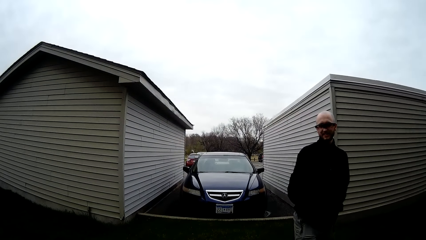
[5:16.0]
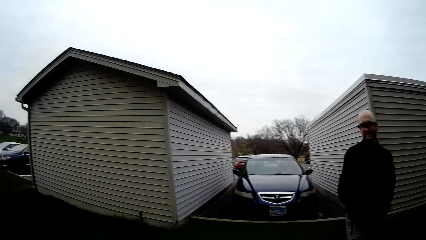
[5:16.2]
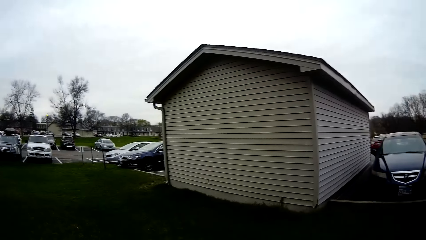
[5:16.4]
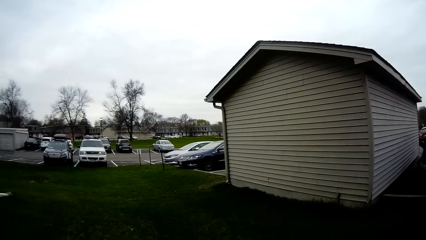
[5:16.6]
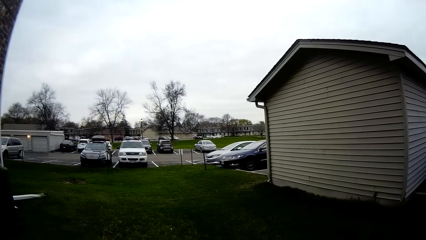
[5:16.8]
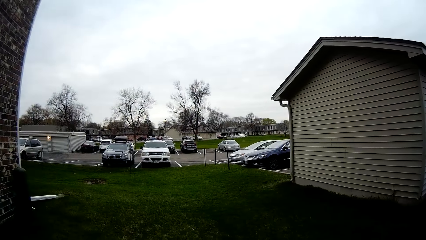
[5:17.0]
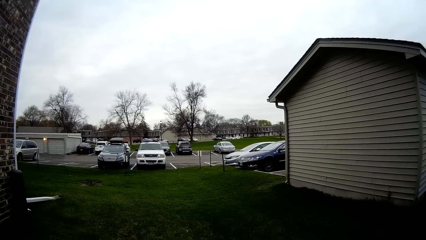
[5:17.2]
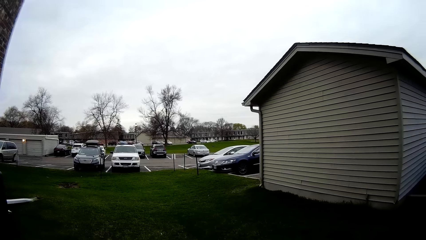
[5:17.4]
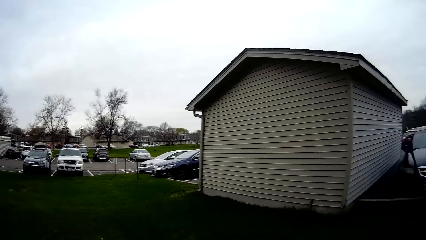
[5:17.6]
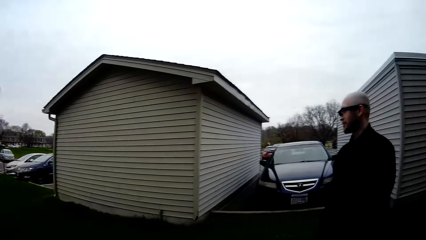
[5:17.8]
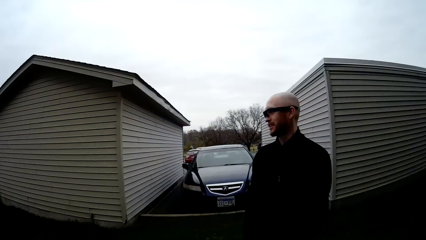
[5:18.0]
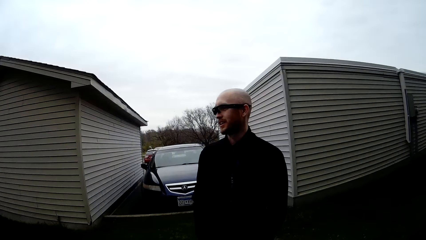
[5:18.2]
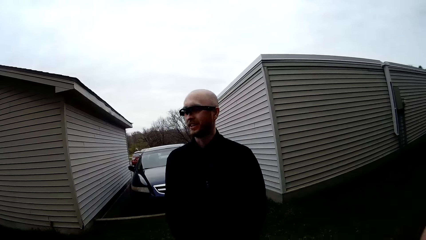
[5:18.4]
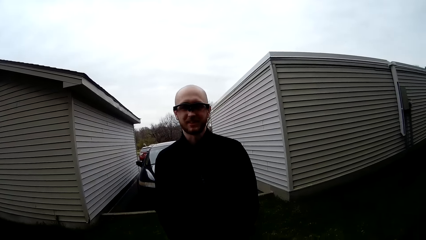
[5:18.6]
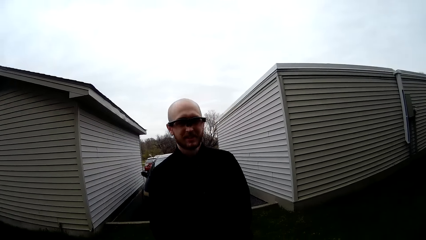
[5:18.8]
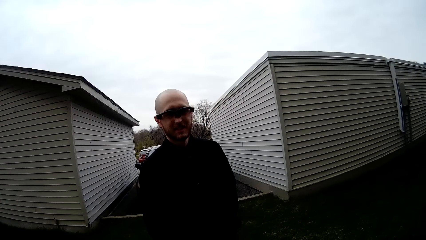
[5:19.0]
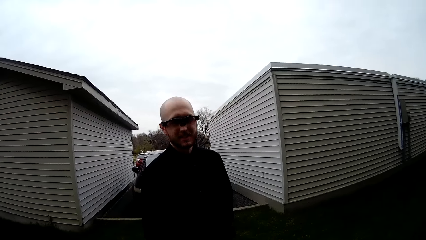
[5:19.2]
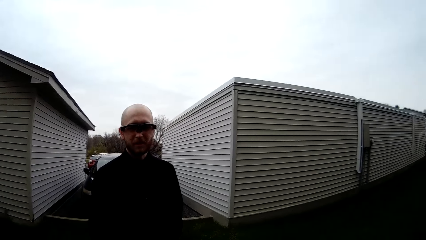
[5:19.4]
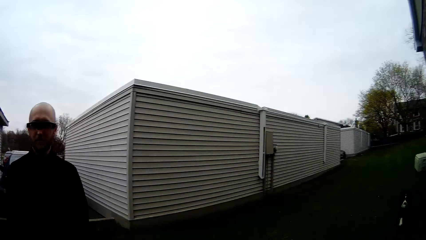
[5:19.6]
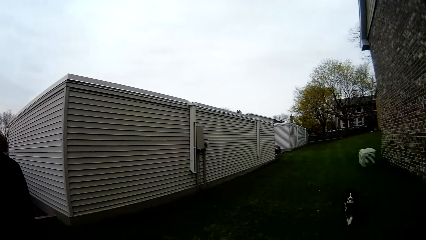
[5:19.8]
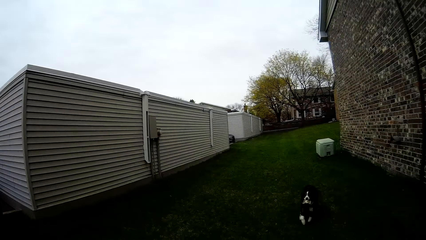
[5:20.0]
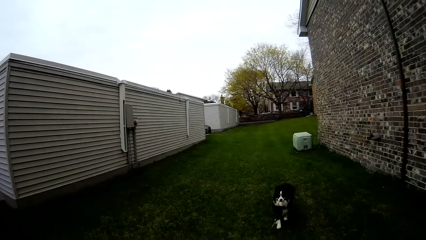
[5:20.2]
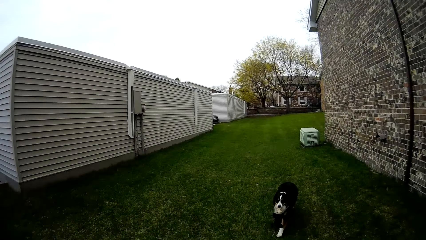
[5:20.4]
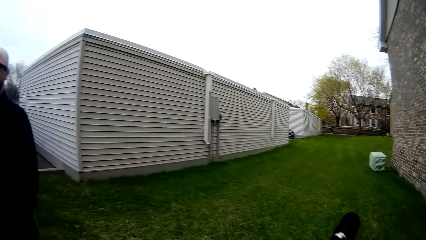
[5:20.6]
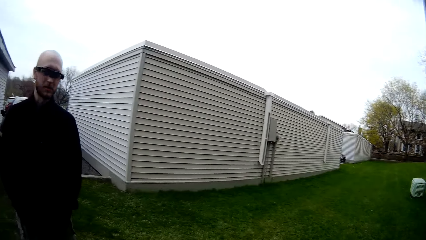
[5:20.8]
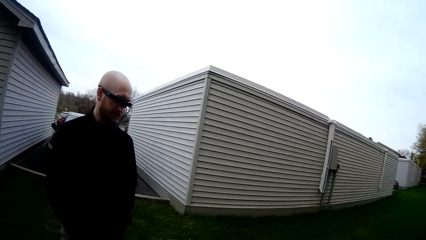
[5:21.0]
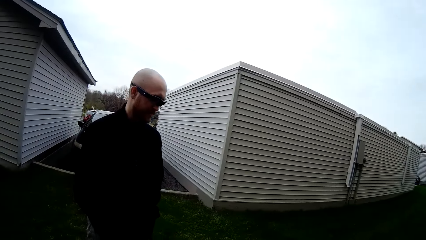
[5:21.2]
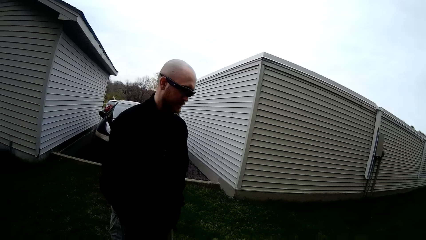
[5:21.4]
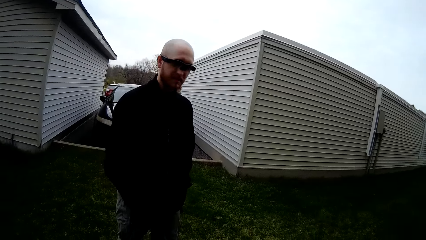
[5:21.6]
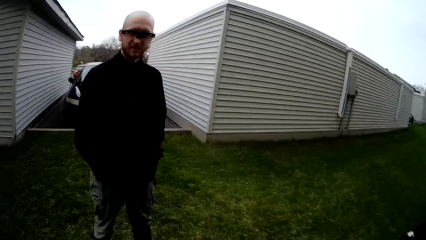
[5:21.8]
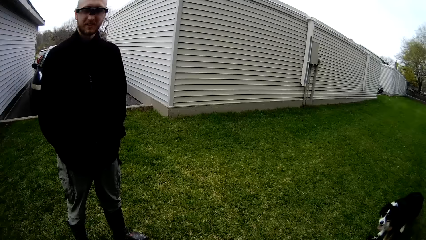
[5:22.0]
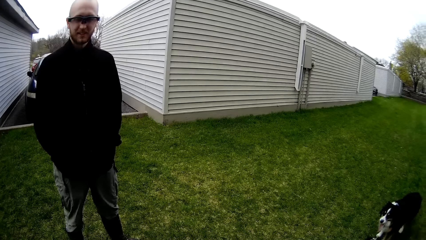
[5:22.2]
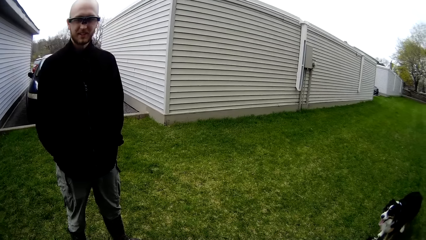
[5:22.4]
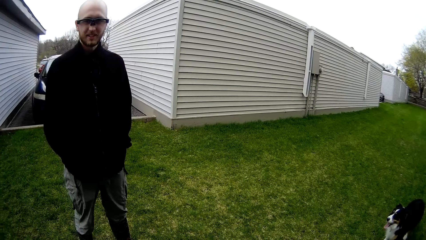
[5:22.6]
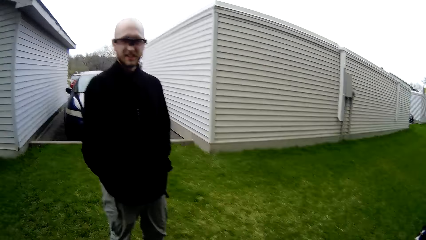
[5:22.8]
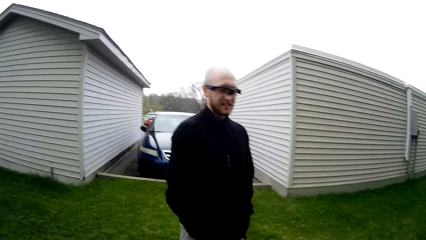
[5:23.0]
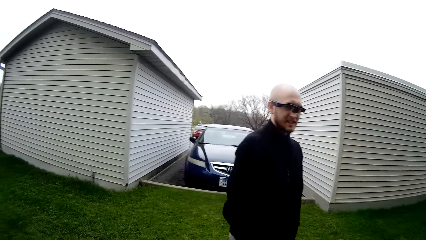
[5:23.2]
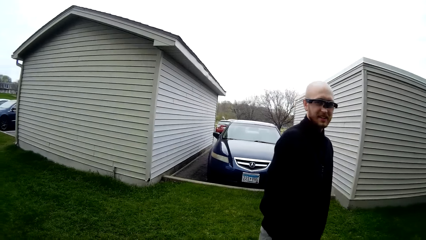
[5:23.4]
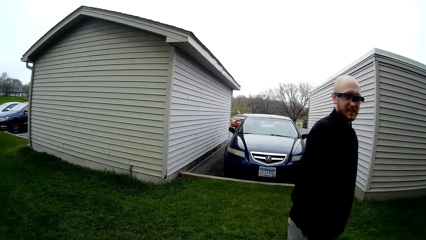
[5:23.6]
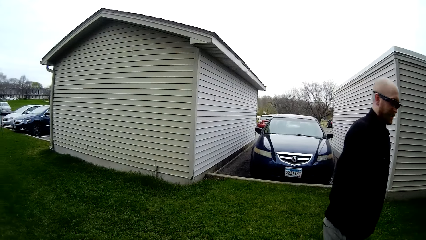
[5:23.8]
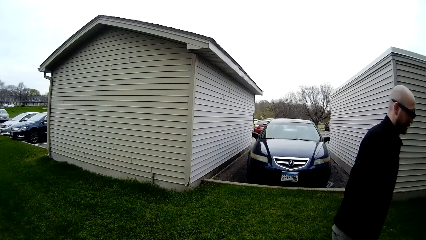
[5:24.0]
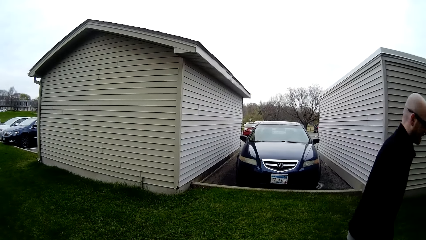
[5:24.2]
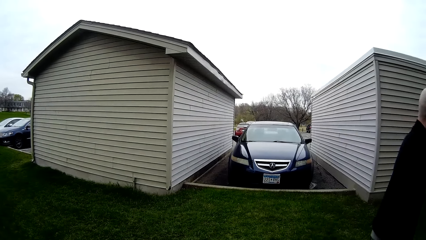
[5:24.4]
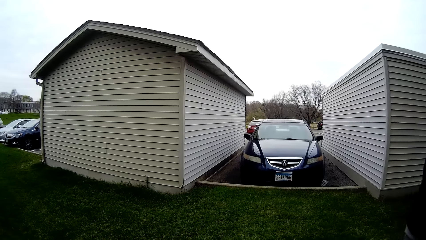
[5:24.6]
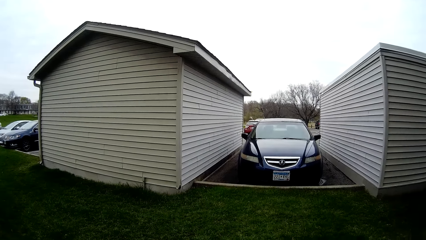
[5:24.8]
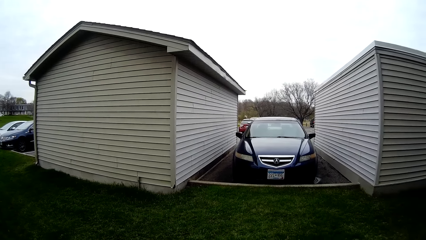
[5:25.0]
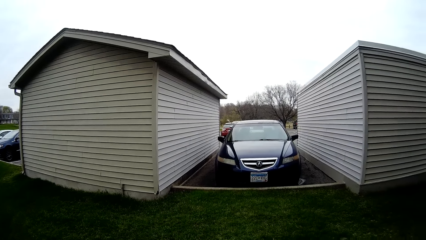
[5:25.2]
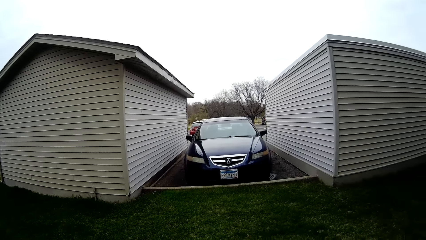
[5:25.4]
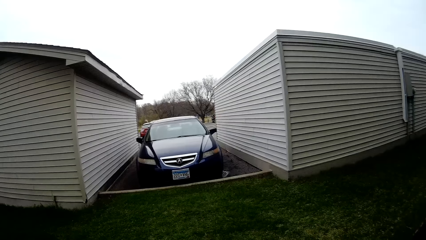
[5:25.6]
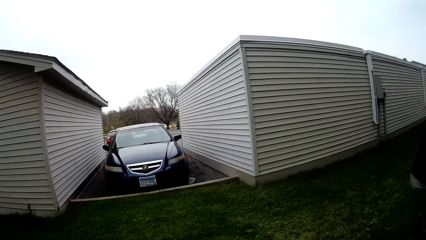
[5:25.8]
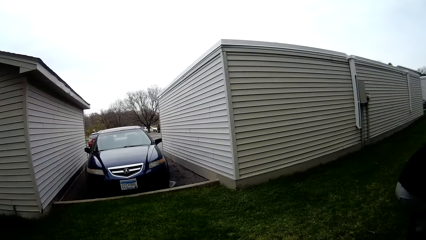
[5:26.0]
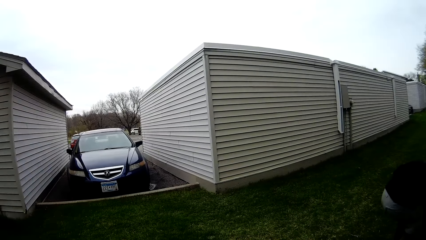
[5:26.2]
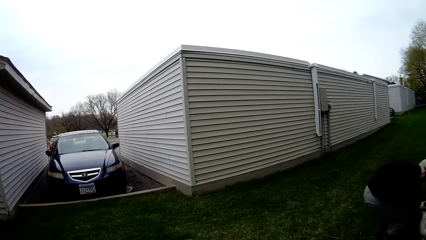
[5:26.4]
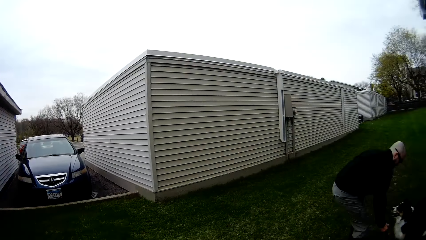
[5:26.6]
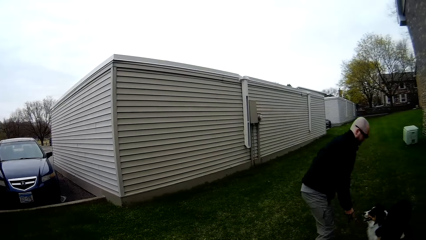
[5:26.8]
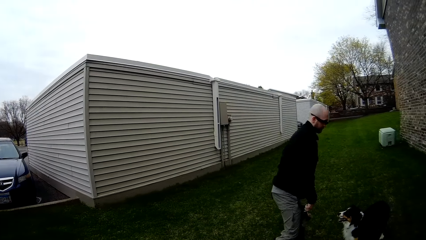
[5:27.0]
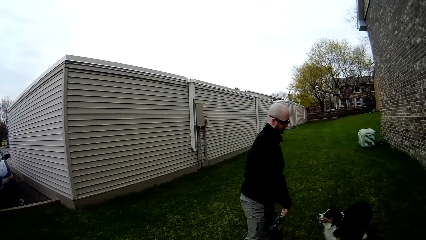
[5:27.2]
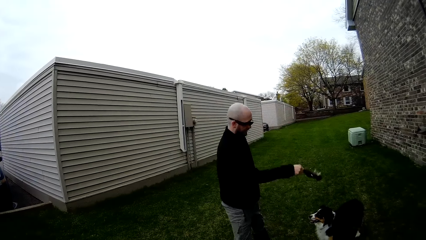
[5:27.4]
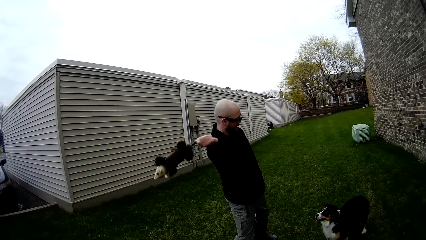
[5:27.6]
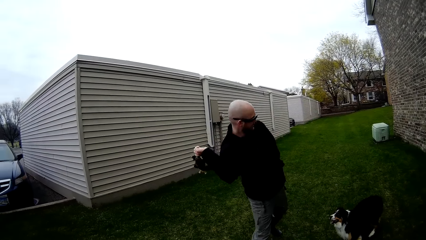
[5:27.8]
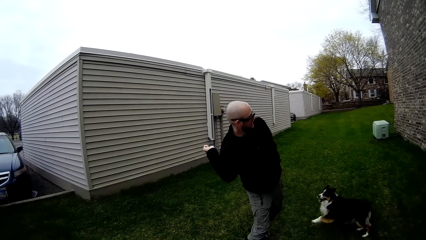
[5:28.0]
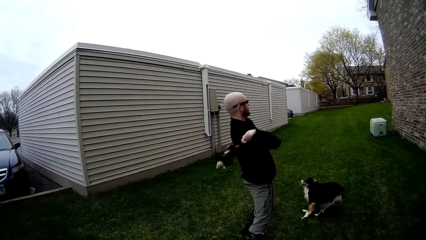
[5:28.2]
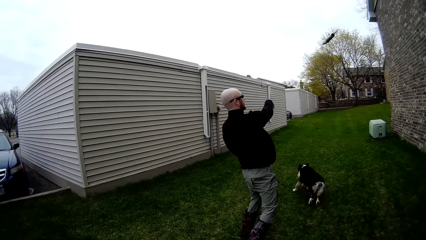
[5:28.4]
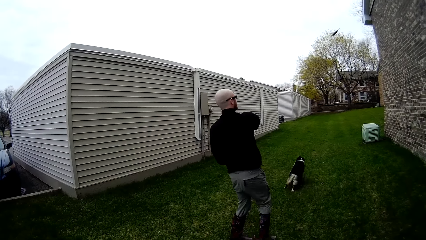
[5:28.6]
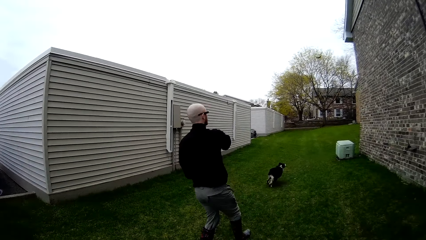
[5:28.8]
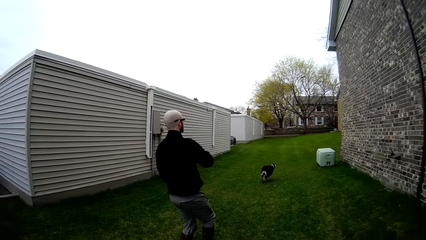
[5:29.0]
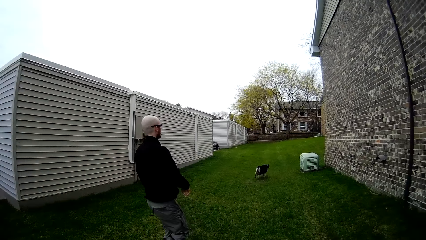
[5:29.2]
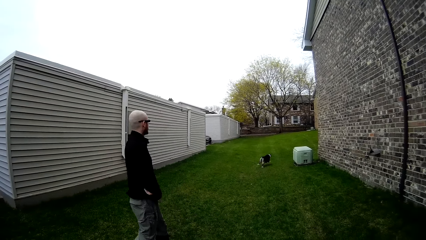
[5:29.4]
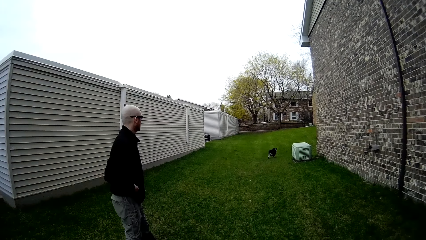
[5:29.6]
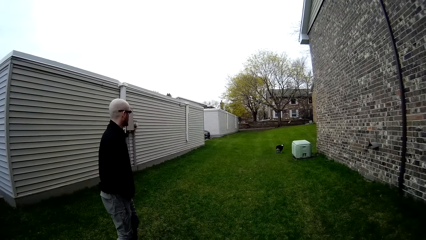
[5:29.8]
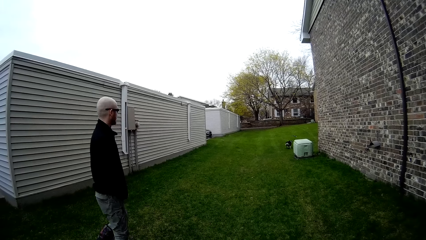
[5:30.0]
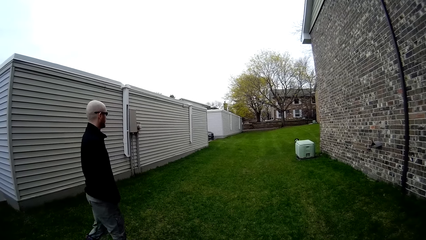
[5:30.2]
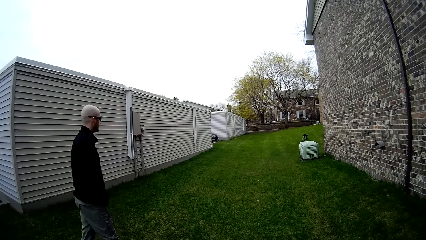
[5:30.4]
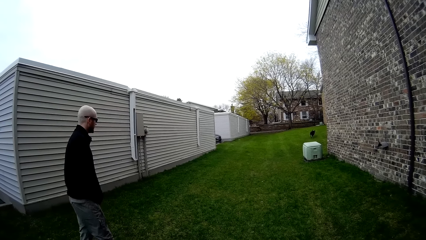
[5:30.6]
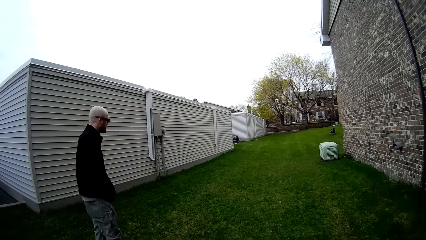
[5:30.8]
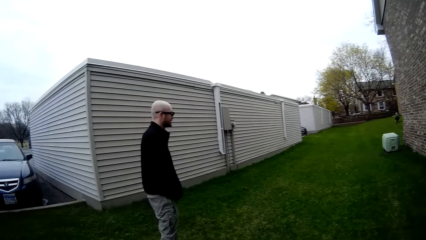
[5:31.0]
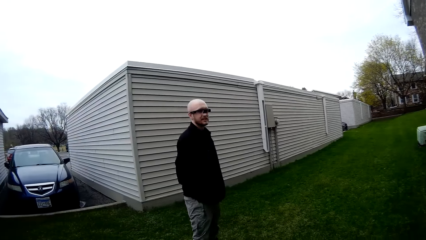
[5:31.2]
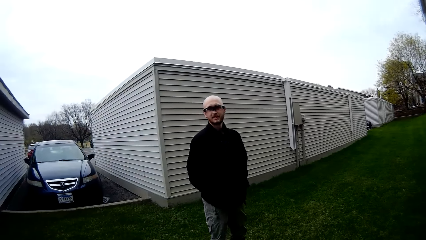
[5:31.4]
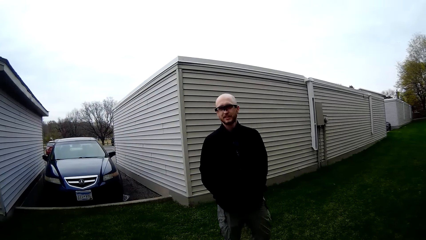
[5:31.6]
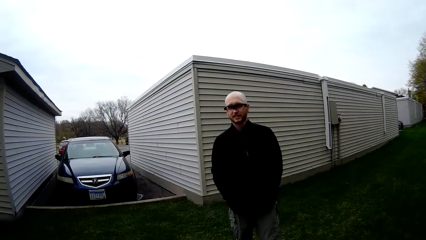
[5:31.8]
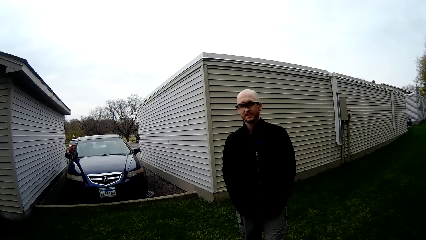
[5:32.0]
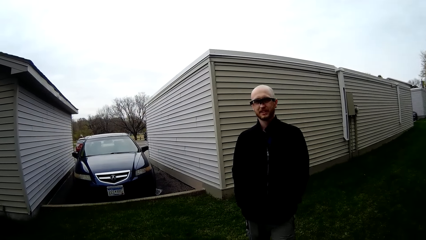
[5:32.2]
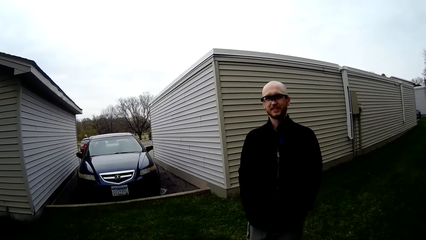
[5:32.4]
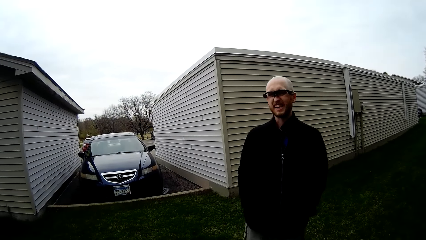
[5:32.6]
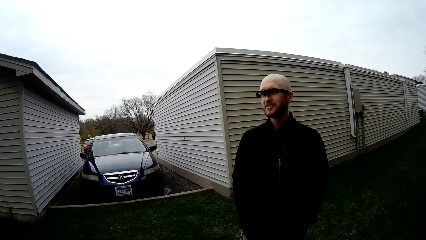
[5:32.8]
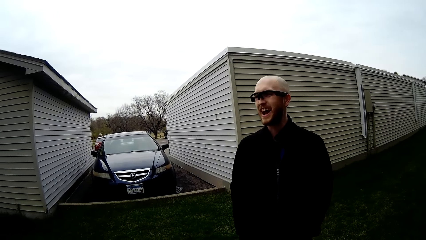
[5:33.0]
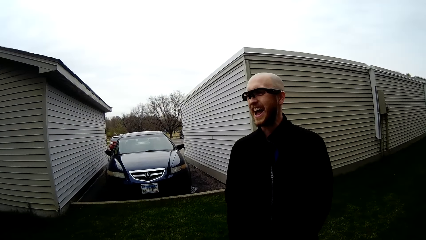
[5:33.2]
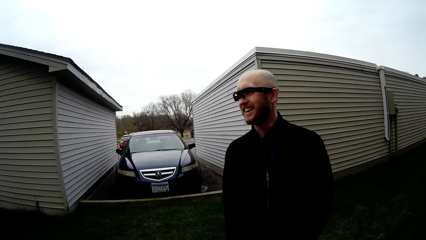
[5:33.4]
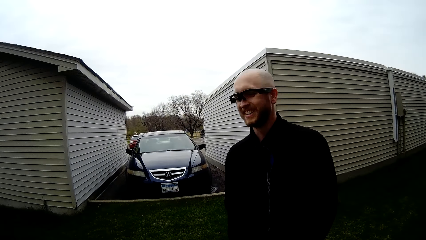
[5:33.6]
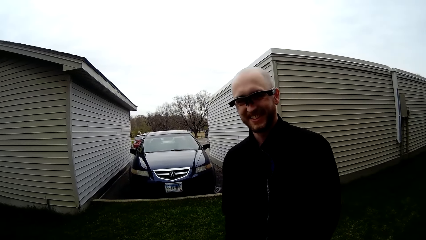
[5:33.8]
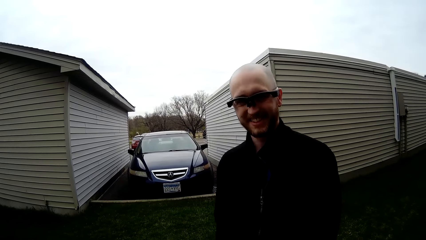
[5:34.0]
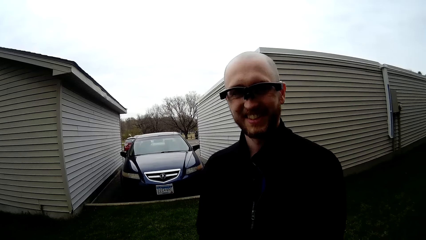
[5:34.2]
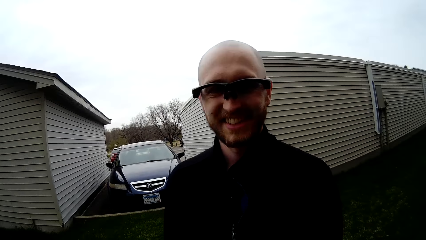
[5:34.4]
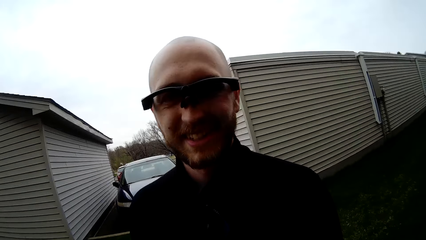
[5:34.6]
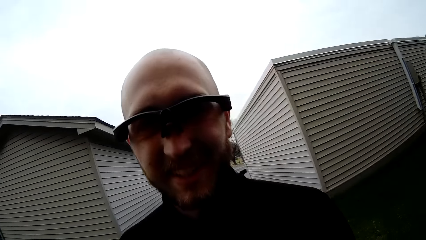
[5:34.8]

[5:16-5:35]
The camera wearer talks to a man. The man replies to the camera wearer. The camera wearer talks to the man. The man picks up the fetch toy from the grass with his right hand. He picks up the fetch toy from the grass with his right hand again. The dog runs towards the fetch toy. The camera wearer interacts with the man. The man replies to the camera wearer.
